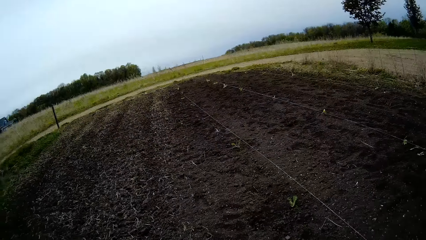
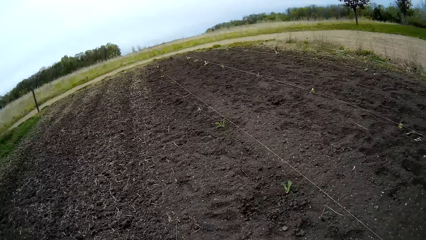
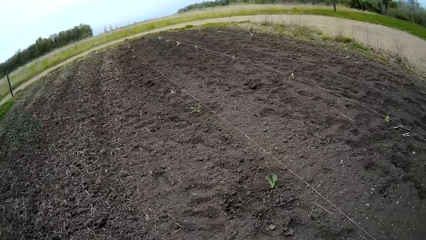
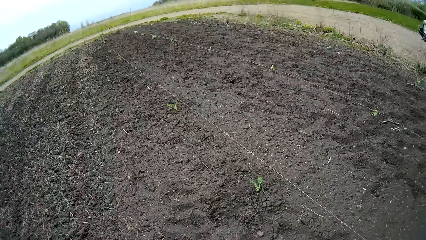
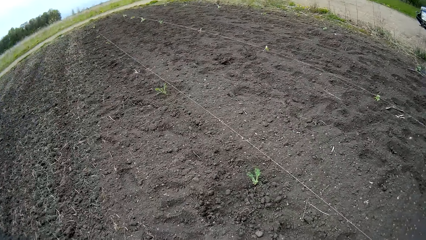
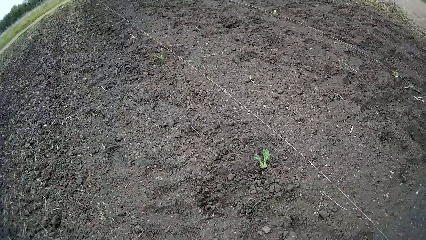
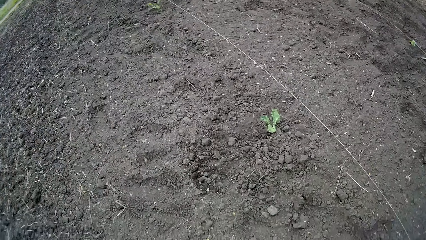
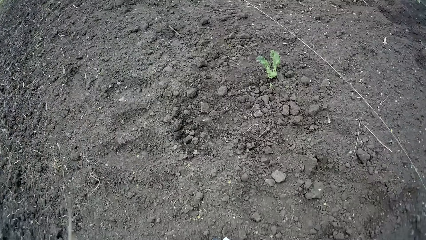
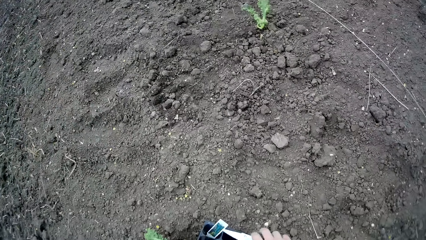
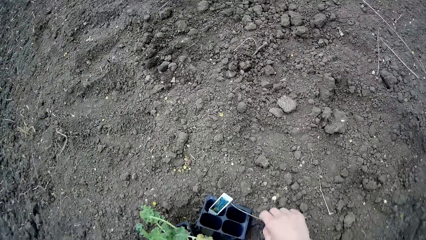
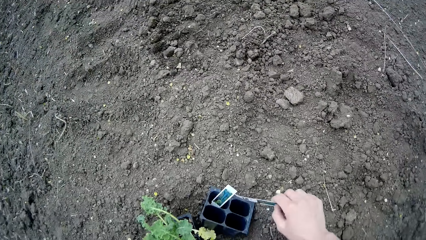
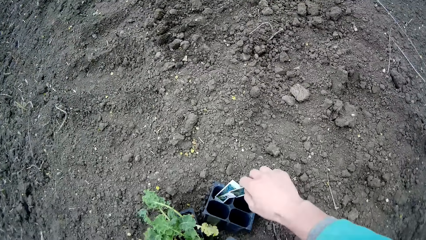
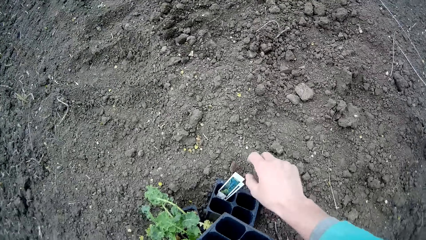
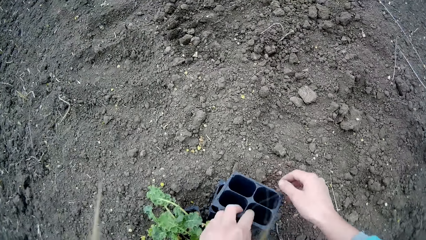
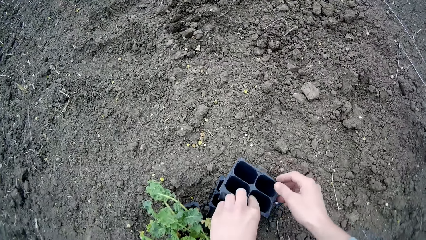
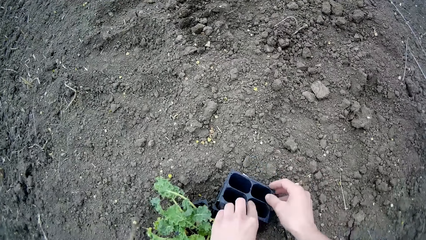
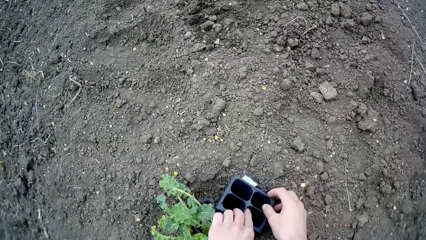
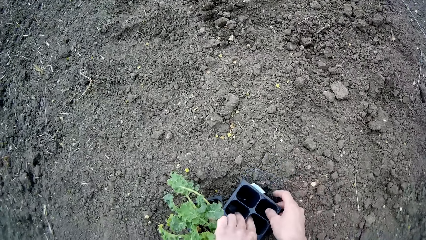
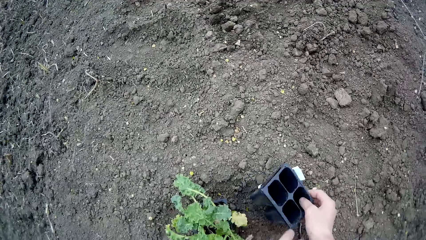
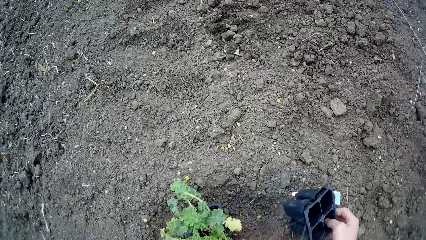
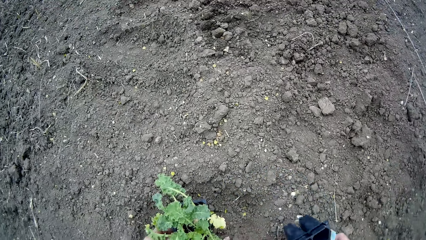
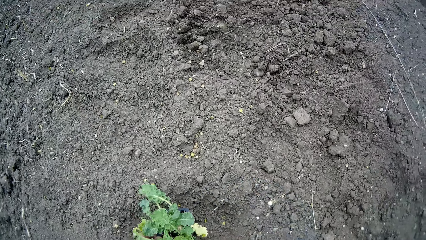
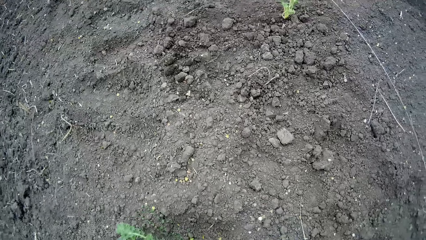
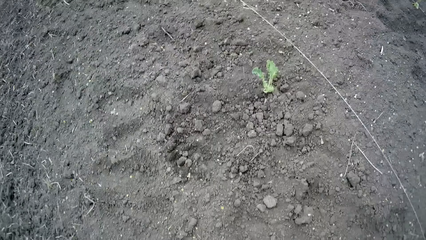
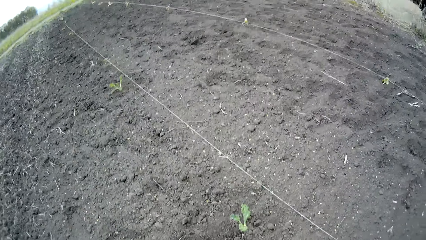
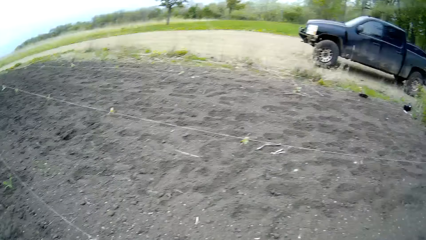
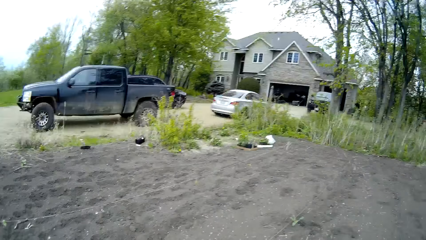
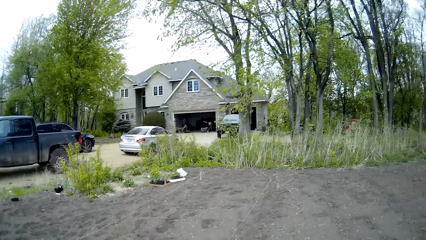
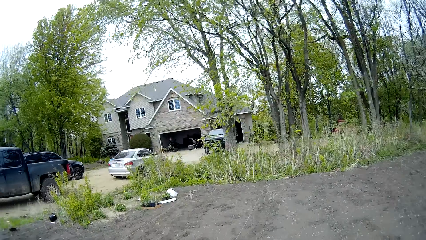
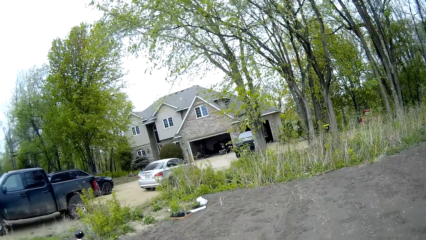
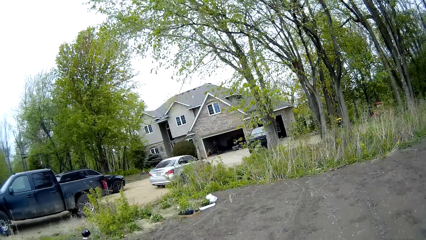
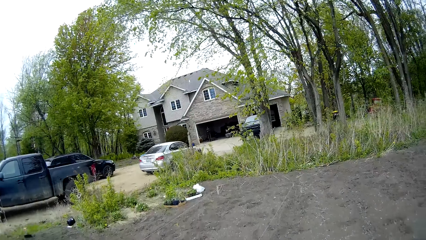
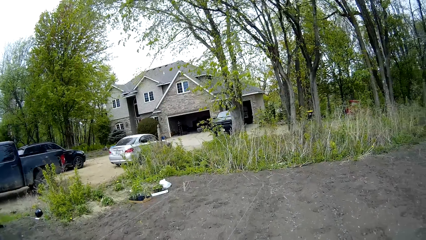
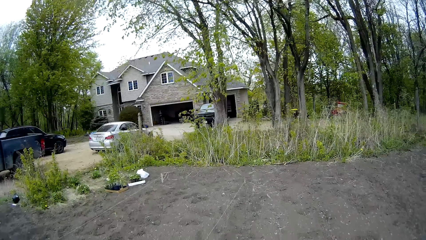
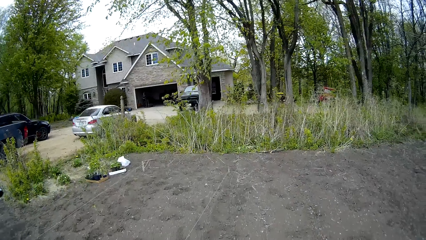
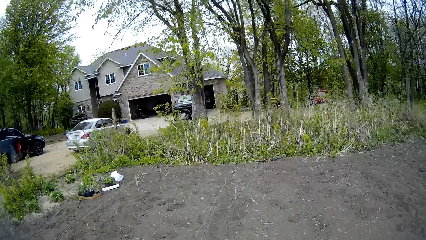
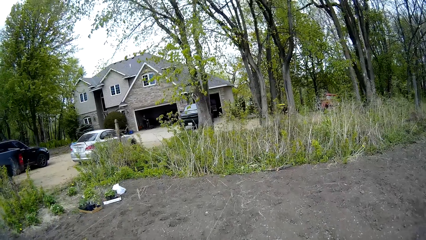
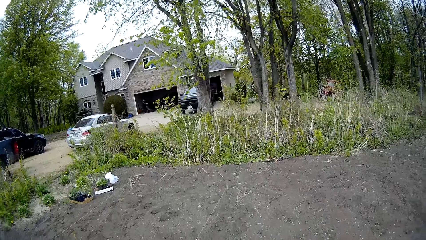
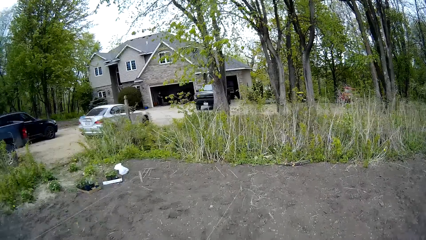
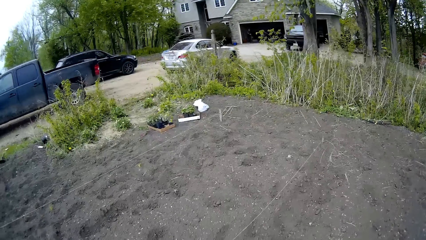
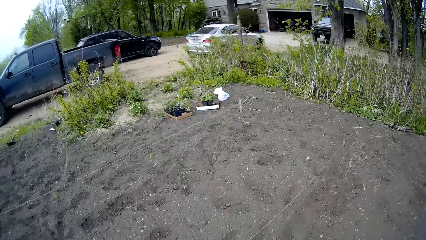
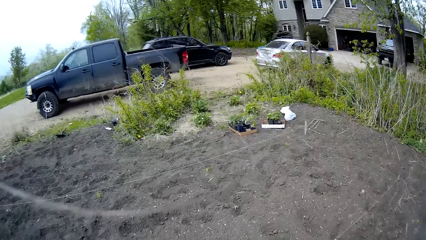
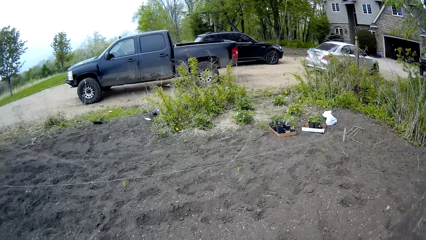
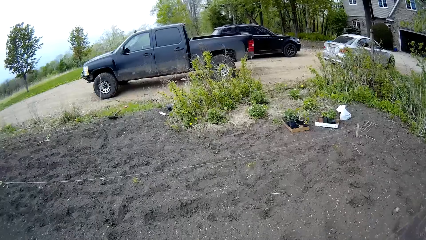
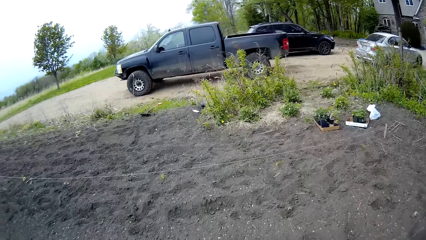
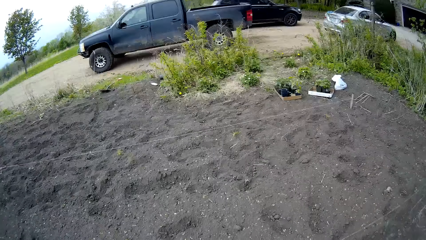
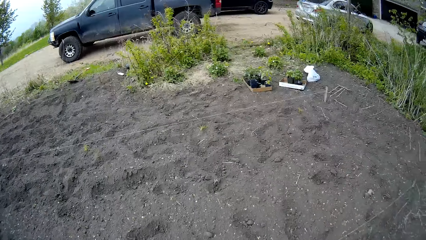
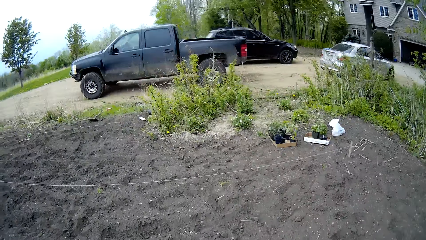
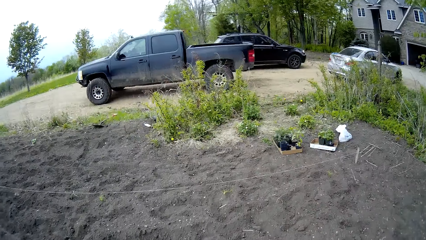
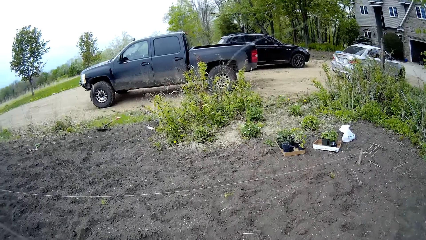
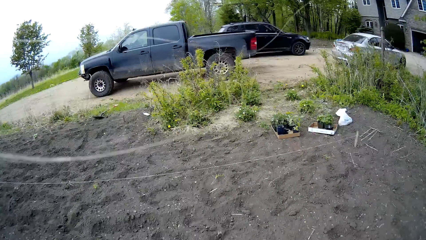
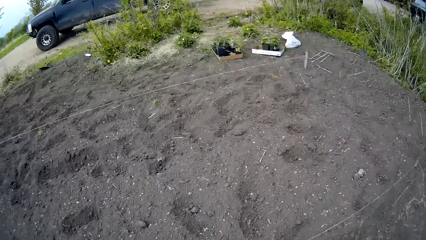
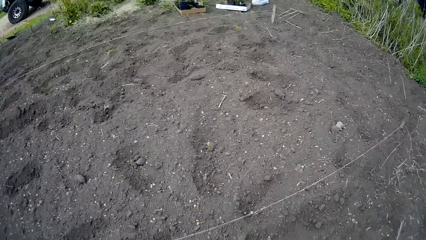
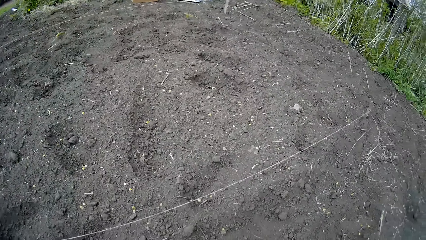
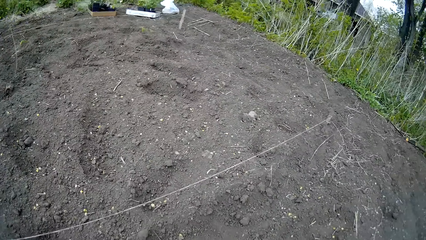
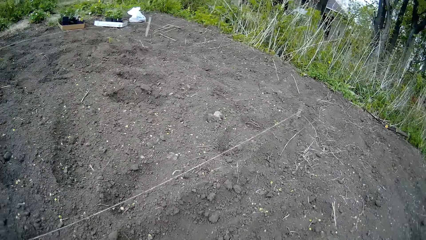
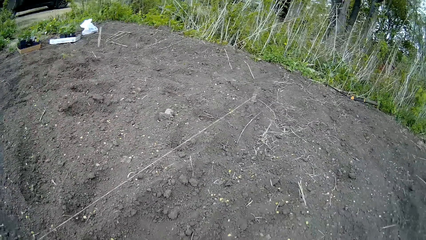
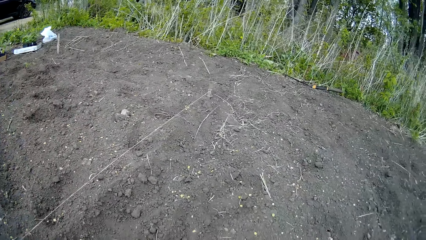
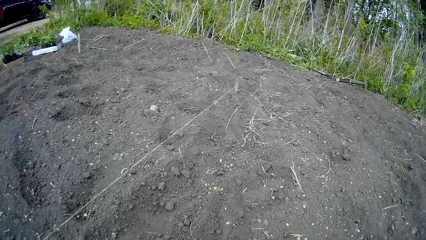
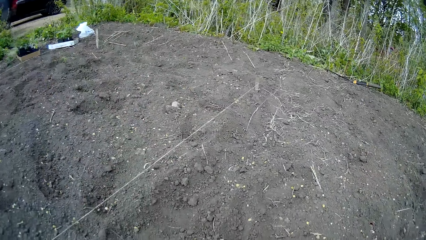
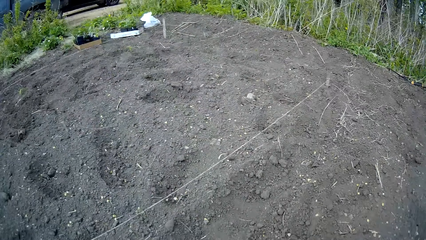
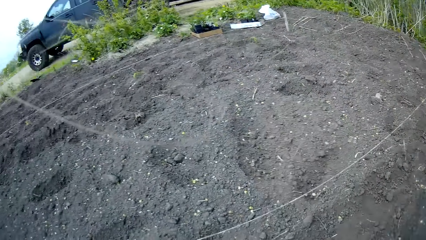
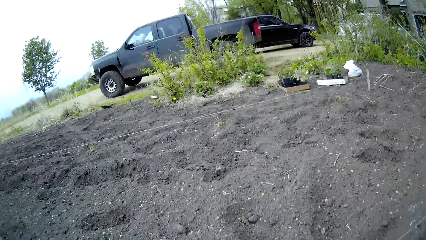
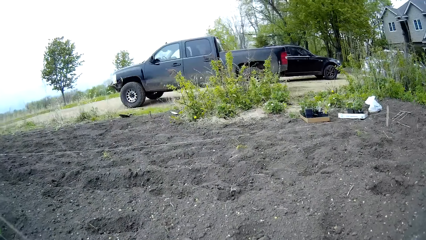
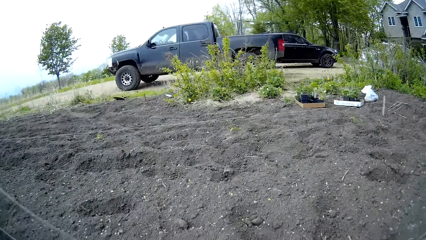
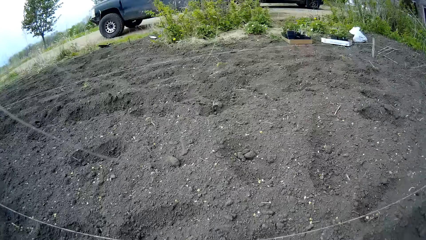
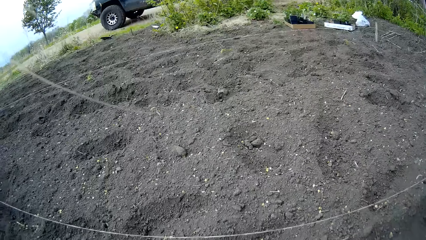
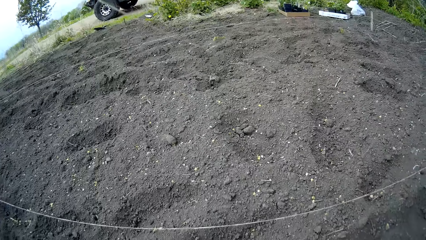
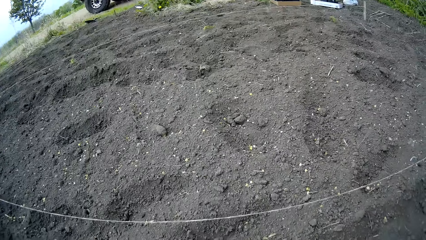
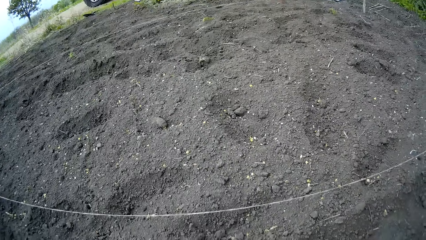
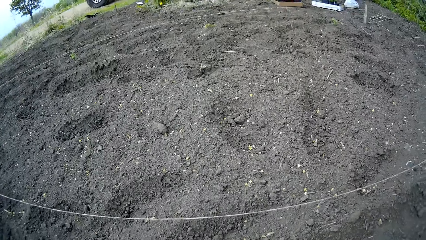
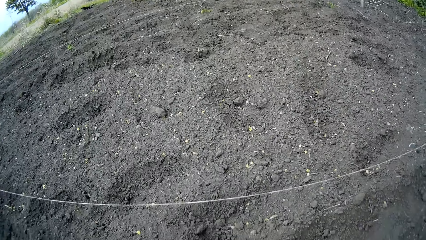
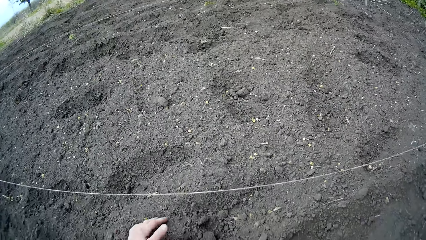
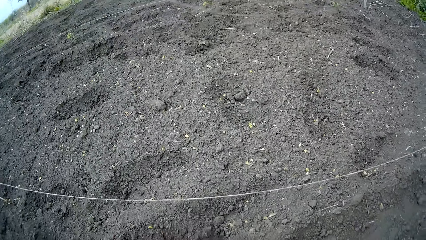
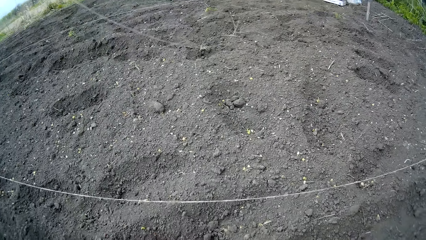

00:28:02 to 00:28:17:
The camera wearer picks something. He drops a tag into a plant pot with his right hand. He places a plant pot or container into another plant pot with his left hand. He picks the container. He carries the plant pot with his left hand. He picks a plant. He stands, walks and kneels down. He gathers soil.
